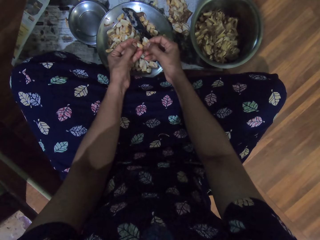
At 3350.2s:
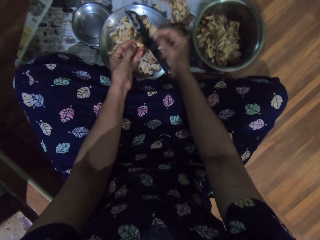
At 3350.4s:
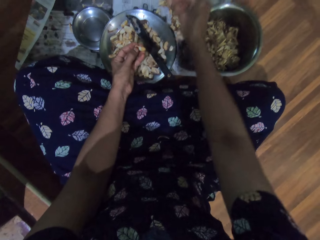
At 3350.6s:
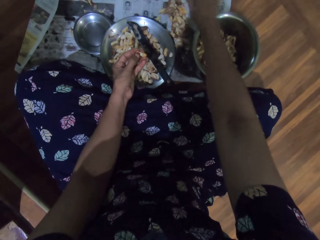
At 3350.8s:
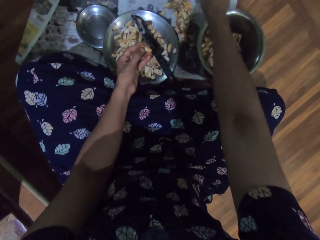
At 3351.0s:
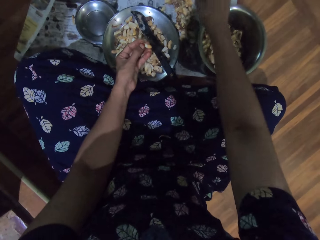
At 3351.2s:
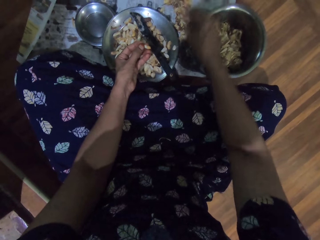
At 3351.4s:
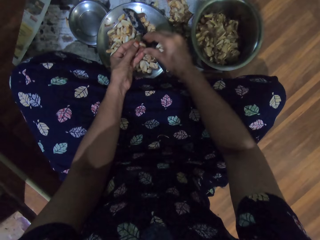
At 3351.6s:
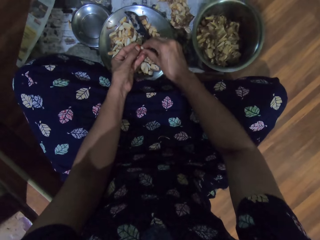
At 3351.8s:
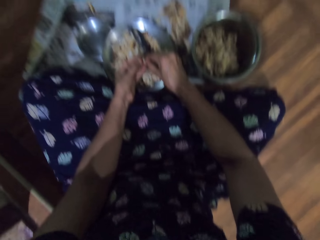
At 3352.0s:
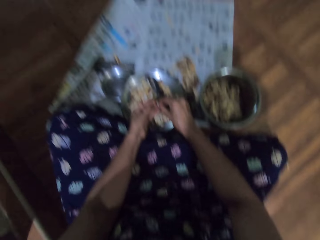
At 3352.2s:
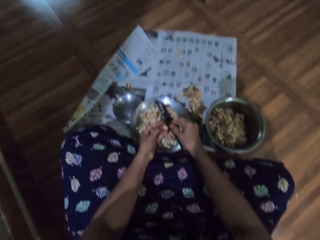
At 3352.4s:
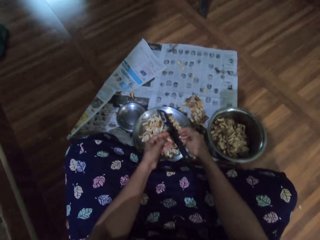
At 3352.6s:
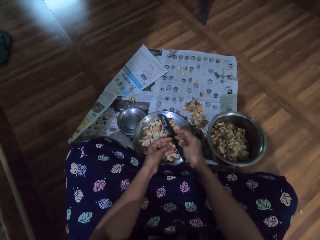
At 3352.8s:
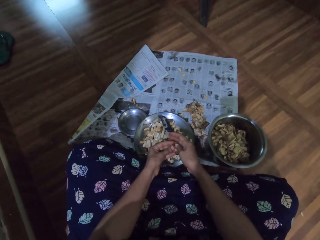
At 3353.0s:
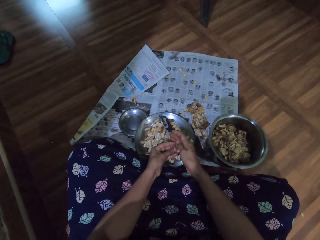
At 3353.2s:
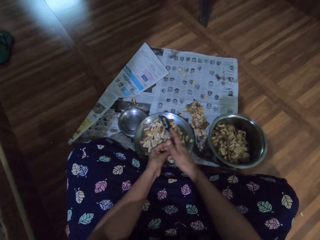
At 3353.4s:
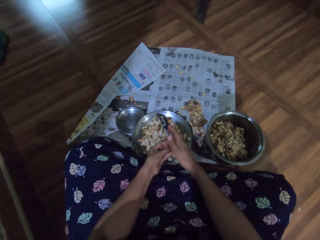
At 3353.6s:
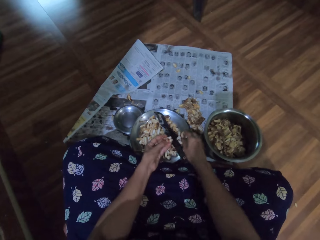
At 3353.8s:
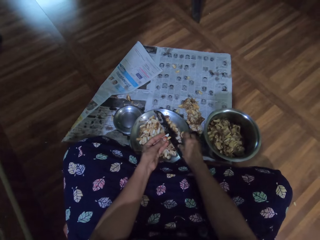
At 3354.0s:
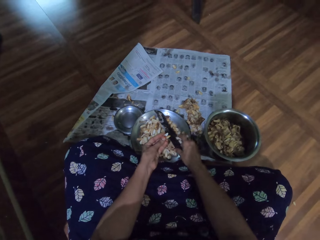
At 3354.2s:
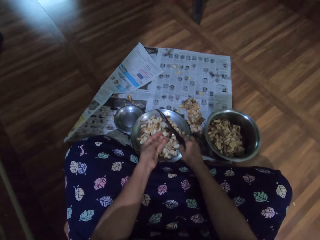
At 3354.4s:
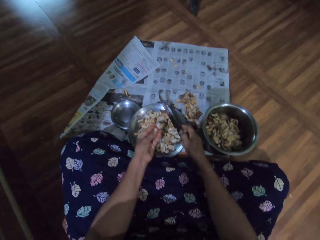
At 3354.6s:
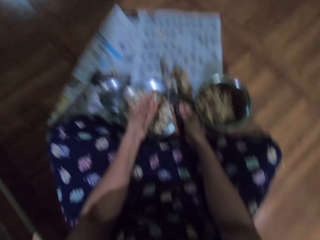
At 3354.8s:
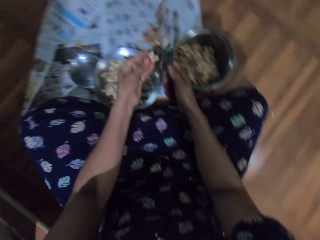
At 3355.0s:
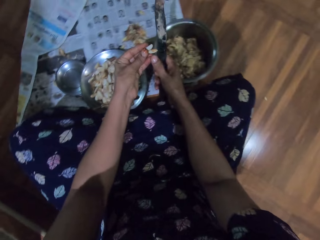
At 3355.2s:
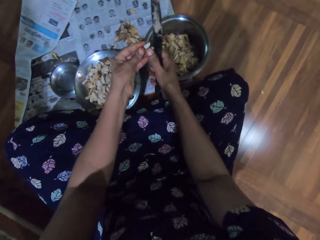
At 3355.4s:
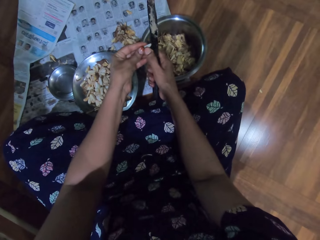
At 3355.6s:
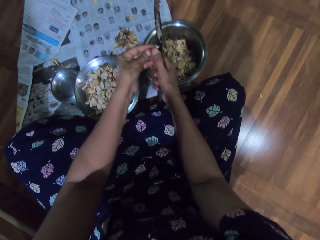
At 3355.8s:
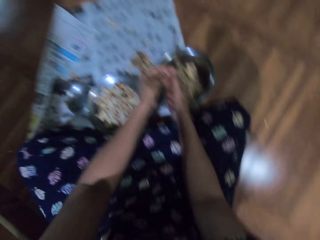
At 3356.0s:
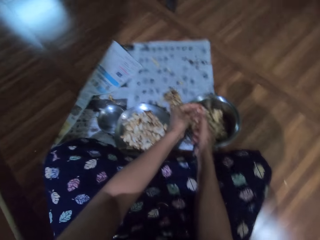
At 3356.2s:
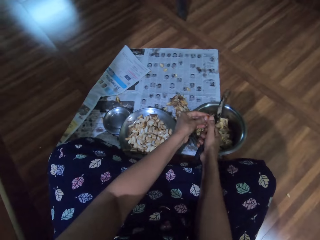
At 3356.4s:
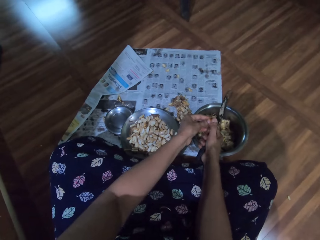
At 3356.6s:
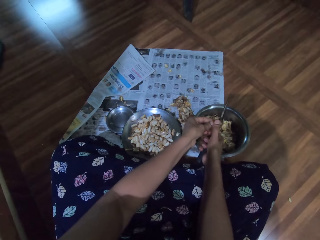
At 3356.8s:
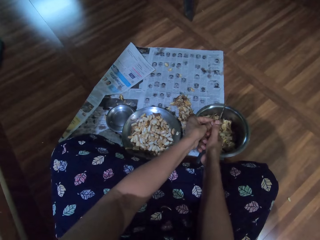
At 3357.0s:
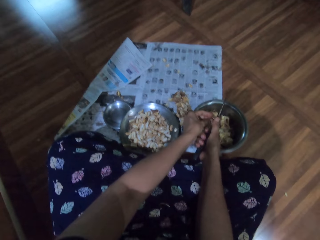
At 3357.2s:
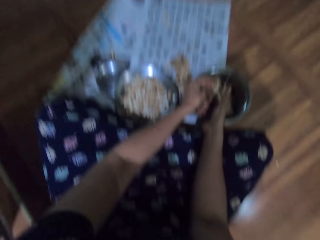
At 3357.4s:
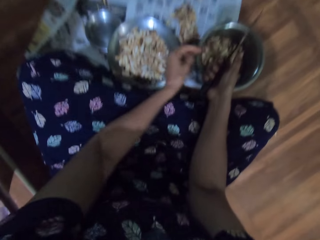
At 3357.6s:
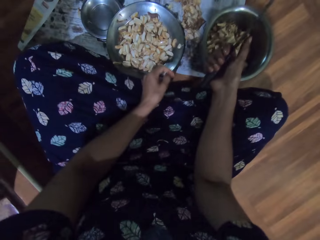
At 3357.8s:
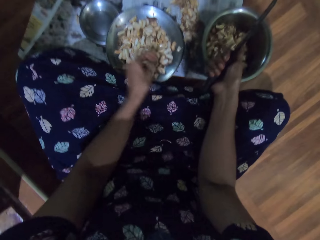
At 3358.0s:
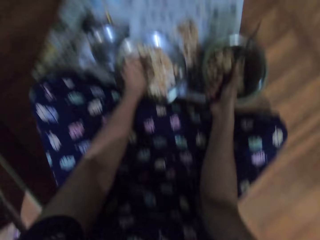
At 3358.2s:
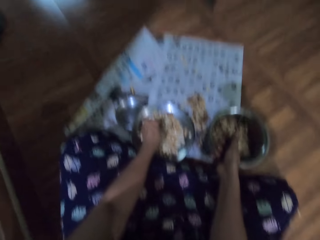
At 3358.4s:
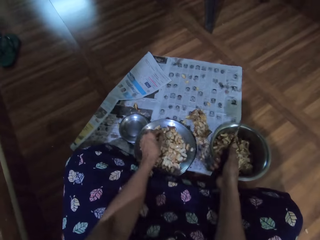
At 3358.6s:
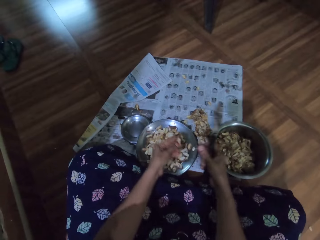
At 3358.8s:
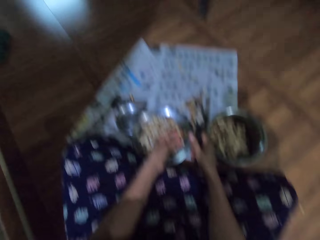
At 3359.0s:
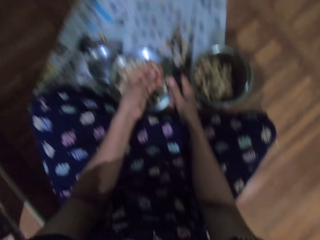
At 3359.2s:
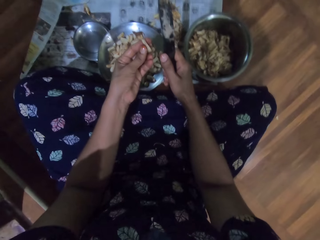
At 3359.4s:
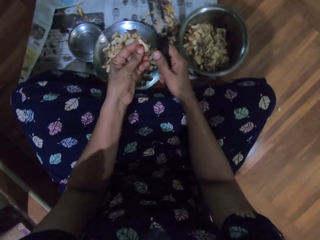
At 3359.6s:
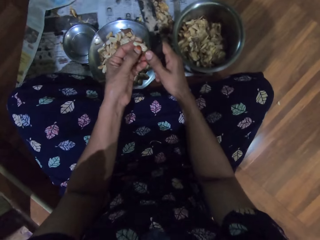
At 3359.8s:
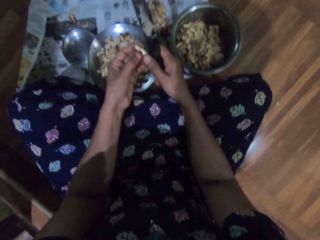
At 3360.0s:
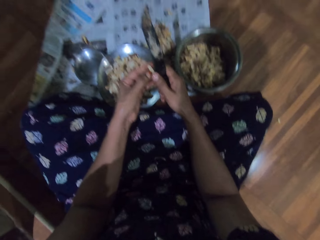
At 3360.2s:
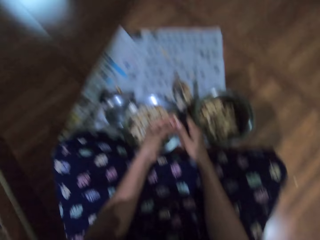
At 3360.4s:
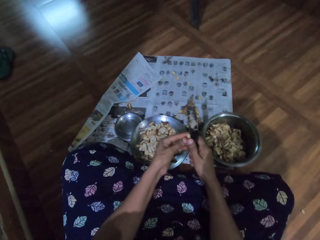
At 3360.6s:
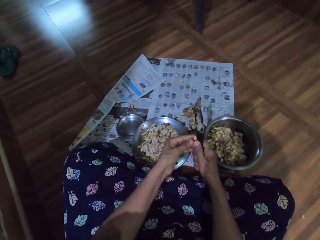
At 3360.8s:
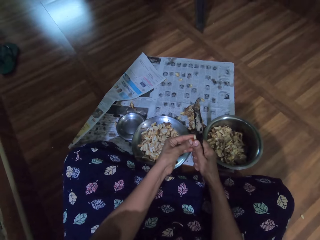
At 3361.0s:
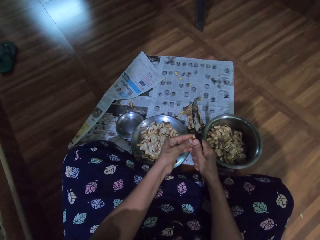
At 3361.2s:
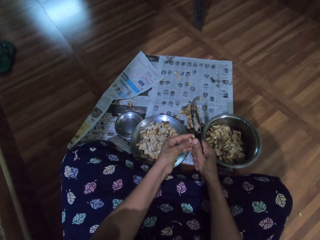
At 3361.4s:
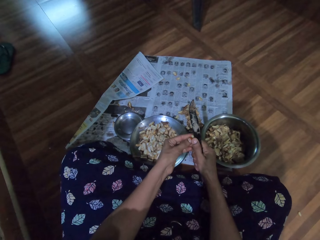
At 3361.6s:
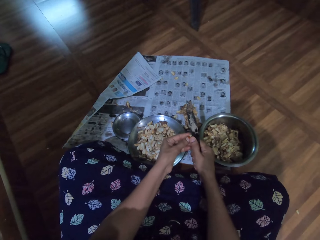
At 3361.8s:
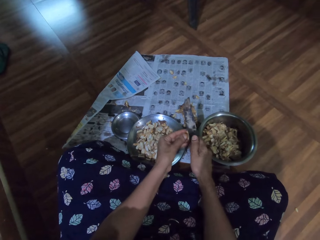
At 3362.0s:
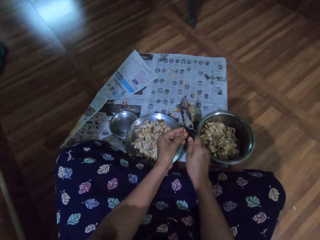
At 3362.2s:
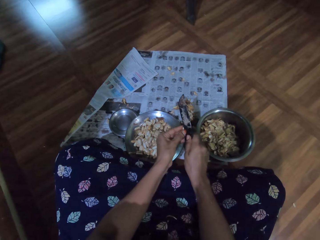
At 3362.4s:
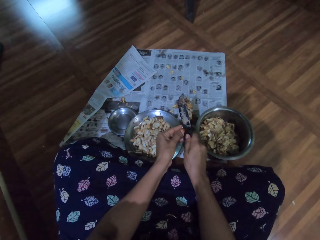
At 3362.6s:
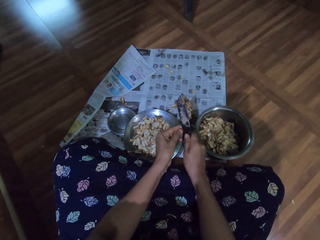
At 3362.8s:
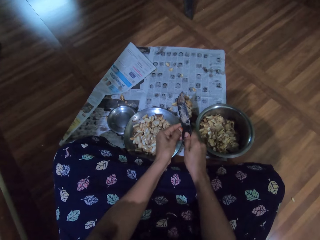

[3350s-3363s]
The camera wearer drops the shaft of the pod in her right hand on the newspaper on the floor. She peels the garlic. She picks the knife from the steel bowl with her right hand. She peels the garlic. She cuts the garlic pod in her left hand into the steel bowl on the newspaper on the floor with the knife in her right hand. She moves the left hand. She picks a garlic pod from the steel bowl on the newspaper on the floor with her left hand. She cuts the garlic pod in her left hand with the knife in her right hand. She peels the garlic.

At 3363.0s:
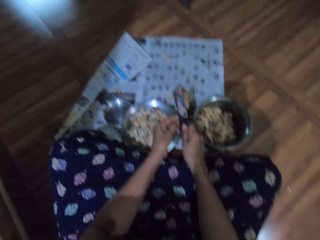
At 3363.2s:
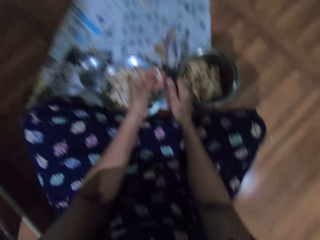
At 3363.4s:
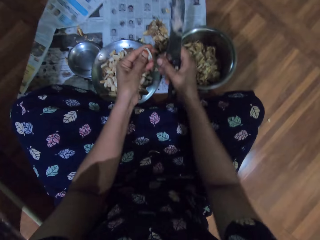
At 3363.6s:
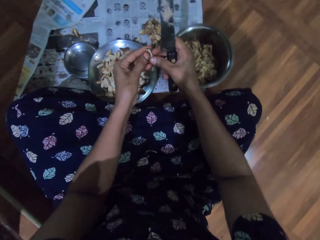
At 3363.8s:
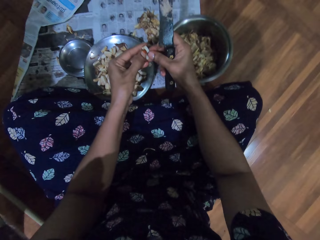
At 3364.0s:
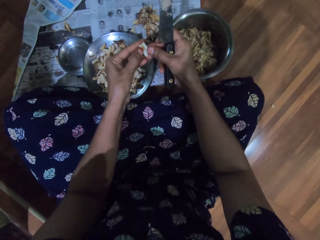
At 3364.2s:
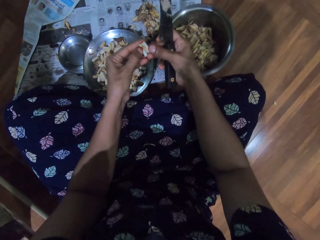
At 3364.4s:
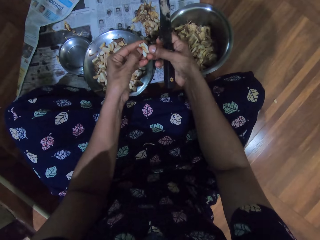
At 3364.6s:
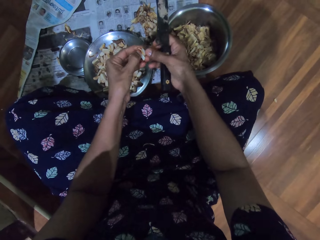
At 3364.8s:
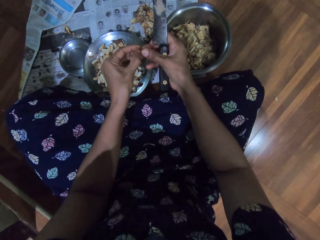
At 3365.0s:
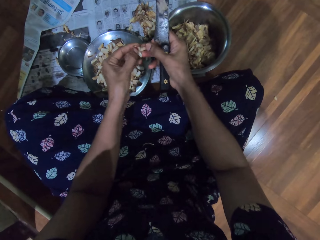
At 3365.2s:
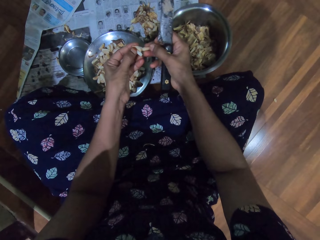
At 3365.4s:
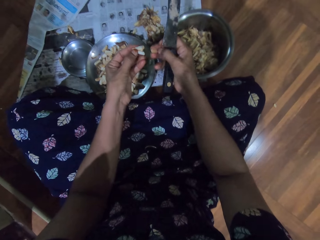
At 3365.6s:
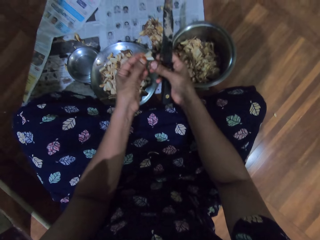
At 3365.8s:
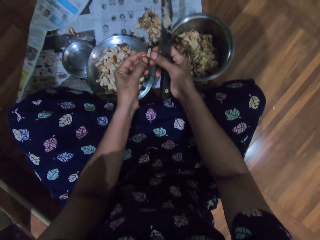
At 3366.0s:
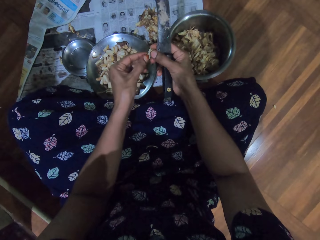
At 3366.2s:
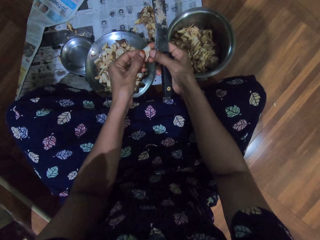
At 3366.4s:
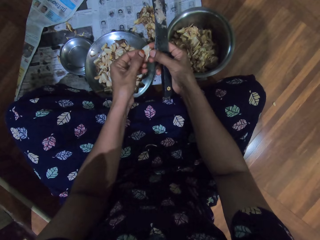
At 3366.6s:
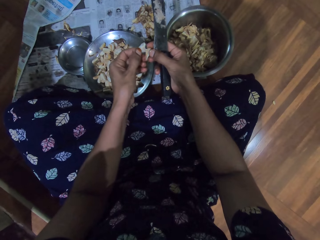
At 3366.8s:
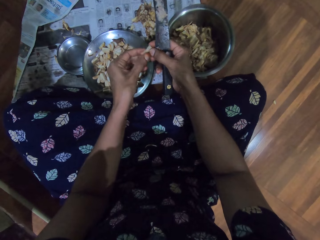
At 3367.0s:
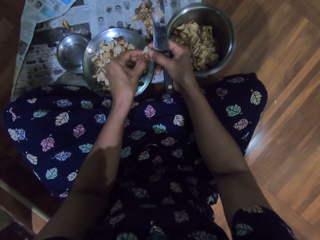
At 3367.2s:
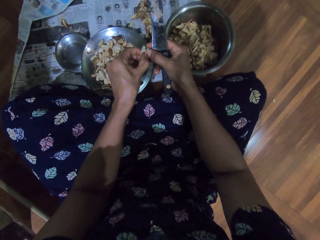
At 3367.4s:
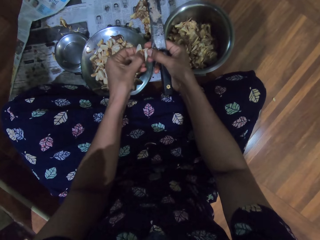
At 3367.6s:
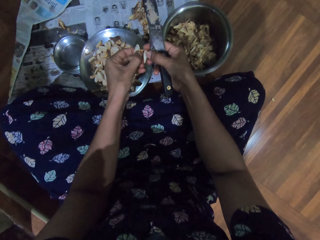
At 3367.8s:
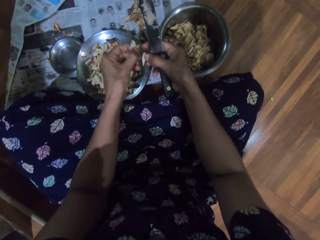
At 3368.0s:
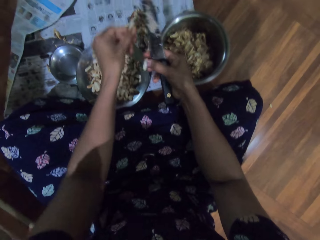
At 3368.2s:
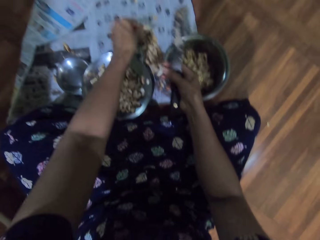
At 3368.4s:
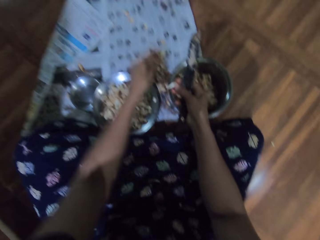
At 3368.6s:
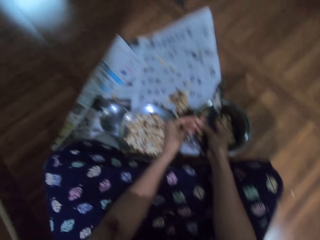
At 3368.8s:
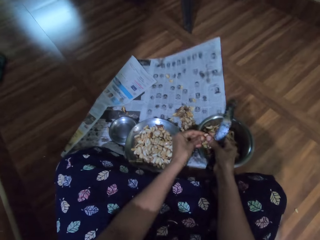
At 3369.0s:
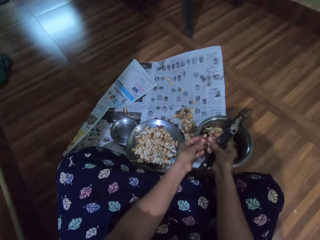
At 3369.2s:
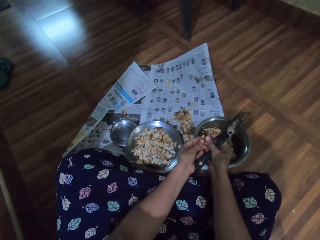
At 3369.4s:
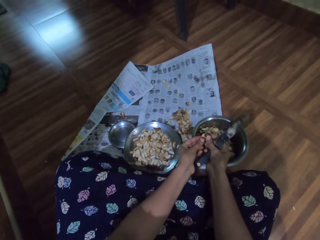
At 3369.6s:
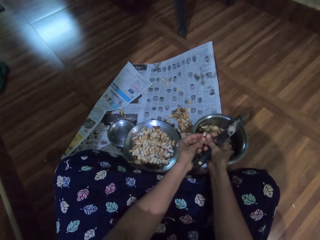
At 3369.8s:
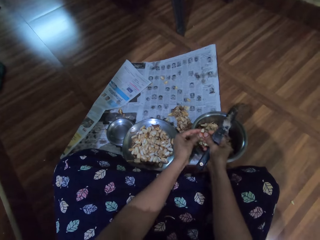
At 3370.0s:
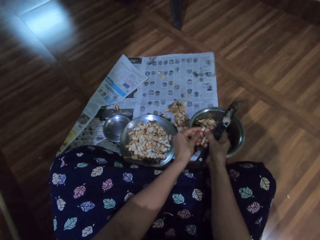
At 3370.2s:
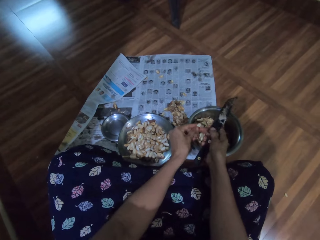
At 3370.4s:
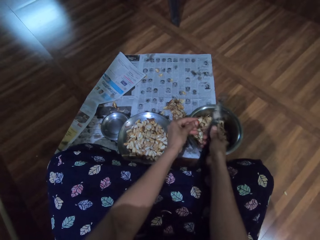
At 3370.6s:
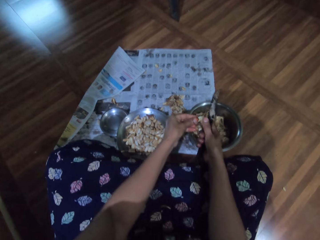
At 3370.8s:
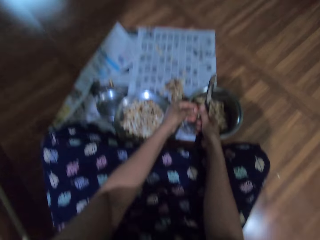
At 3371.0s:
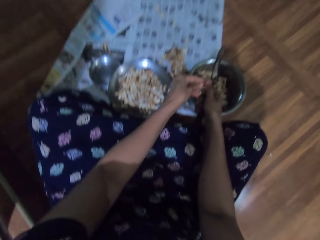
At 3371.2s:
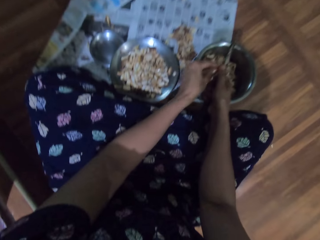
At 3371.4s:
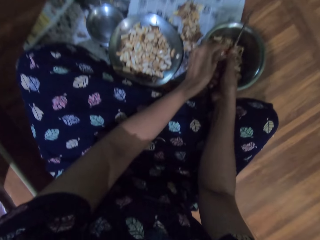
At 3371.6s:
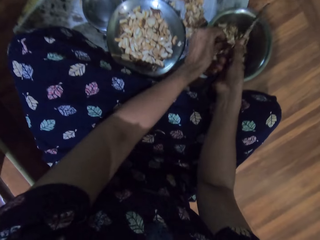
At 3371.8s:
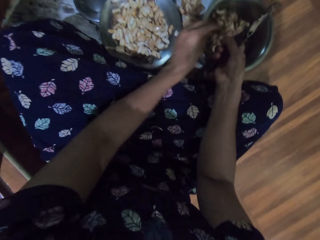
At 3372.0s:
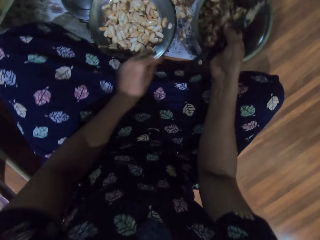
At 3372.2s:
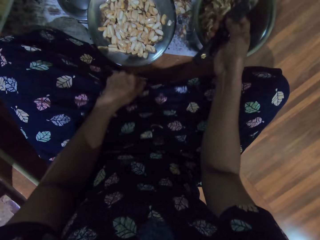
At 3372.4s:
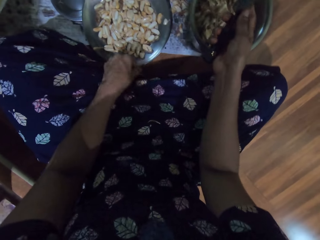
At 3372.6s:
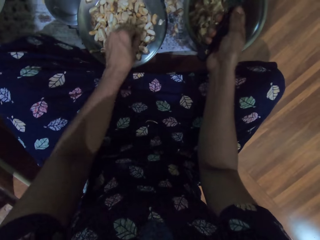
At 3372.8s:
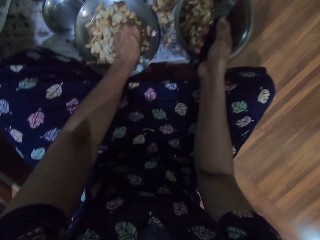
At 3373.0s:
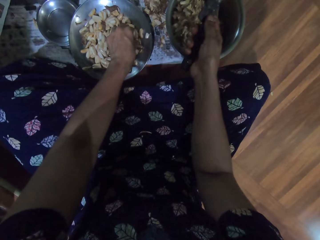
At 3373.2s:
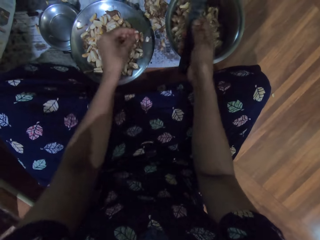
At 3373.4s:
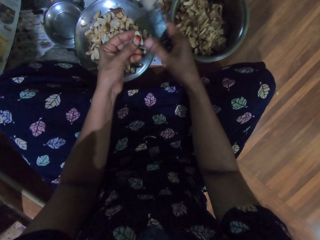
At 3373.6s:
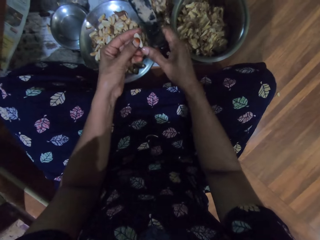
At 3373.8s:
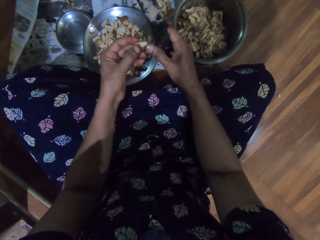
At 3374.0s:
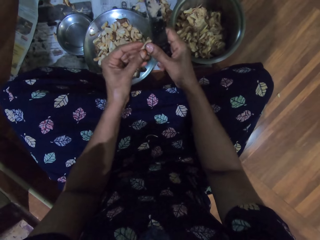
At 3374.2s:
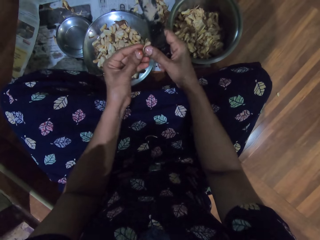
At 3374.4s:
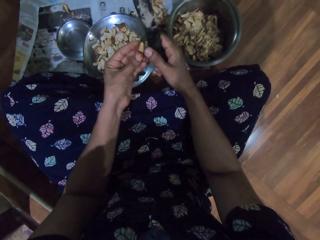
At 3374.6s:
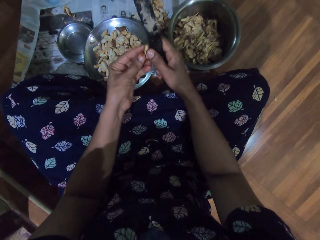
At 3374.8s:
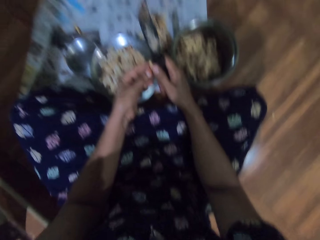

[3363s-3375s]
The camera wearer peels the garlic pod with both hands. She drops the shaft of the pod in her left hand on the newspaper on the floor. She cuts the garlic pod in her left hand into the steel bowl on the newspaper on the floor with the knife in her right hand. She peels the garlic. She picks a garlic pod from the steel bowl on the newspaper on the floor with her left hand. She peels the garlic.
